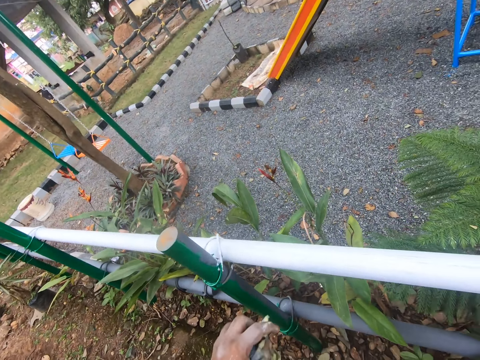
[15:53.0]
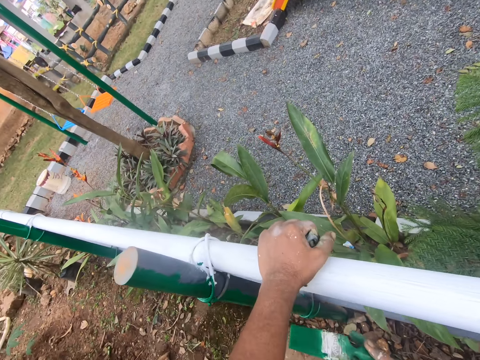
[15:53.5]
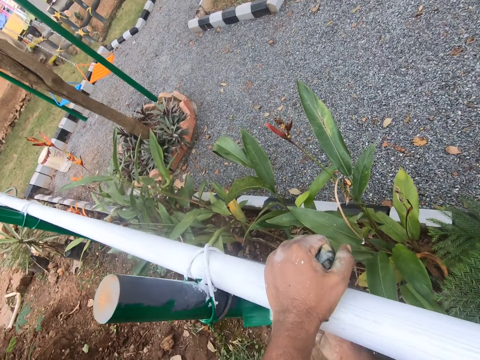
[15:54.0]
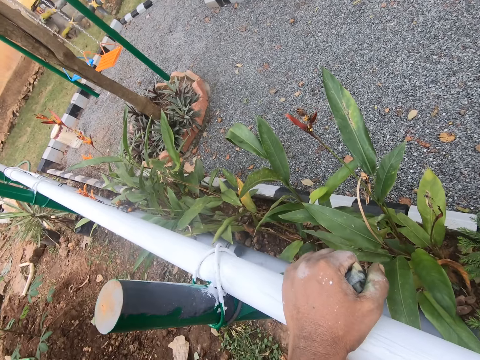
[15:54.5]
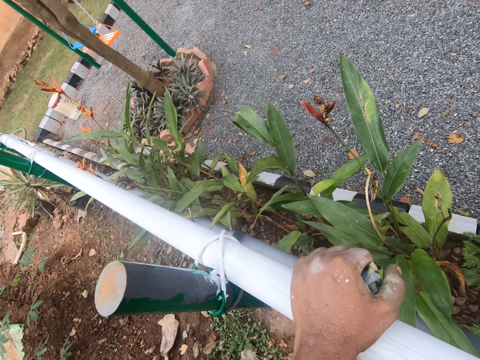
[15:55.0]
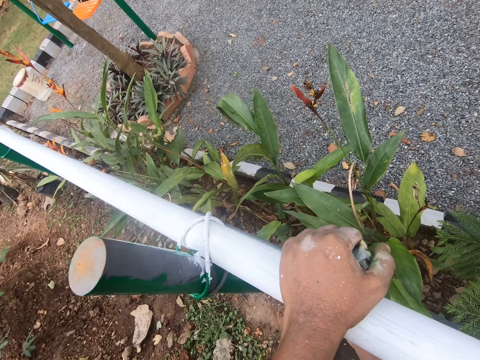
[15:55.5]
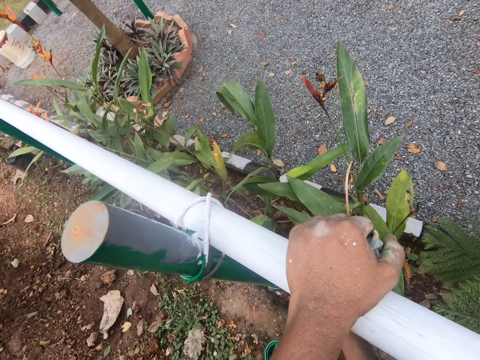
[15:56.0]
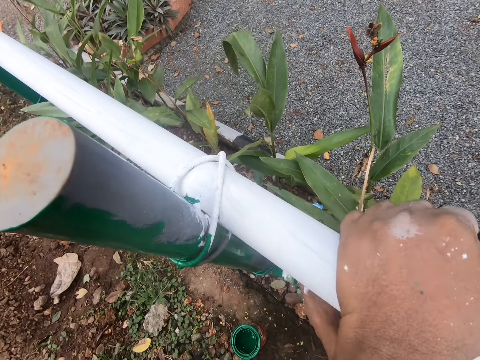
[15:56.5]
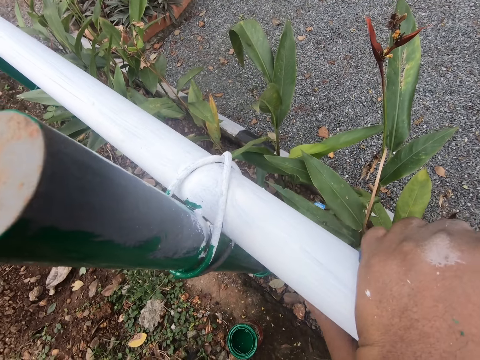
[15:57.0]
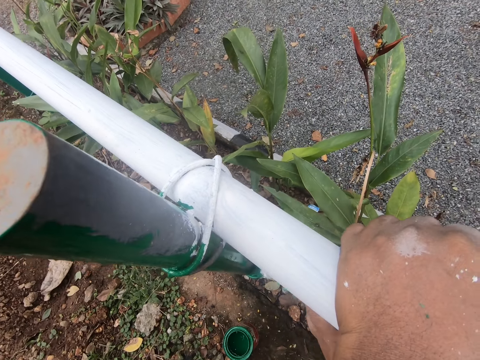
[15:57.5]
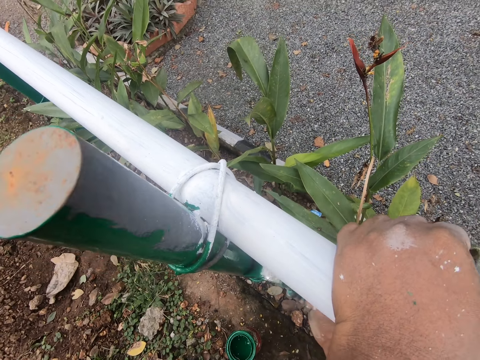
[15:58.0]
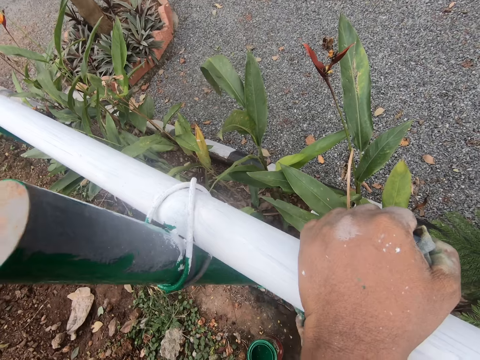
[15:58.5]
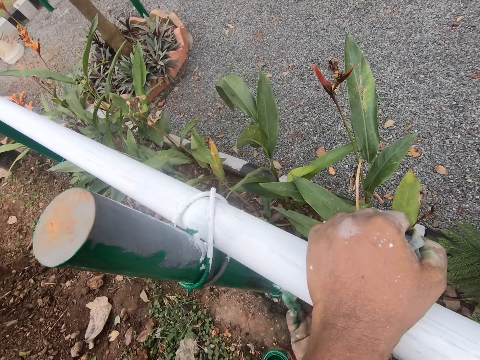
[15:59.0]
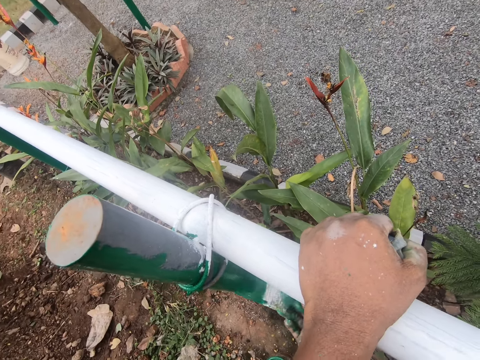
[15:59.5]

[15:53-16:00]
The camera wearer paints the railing.

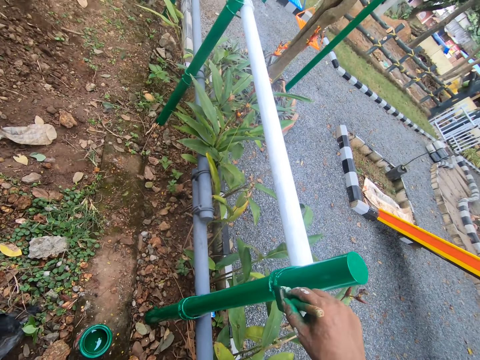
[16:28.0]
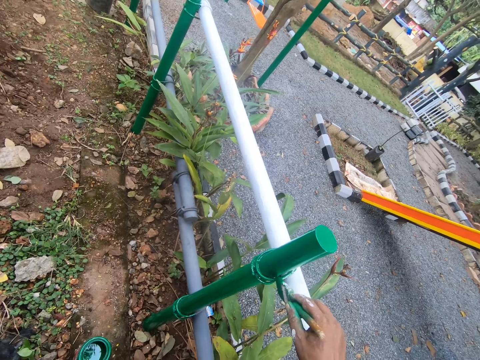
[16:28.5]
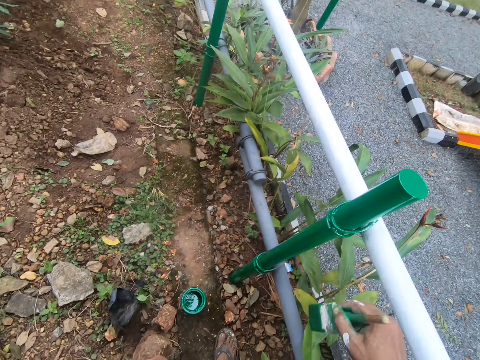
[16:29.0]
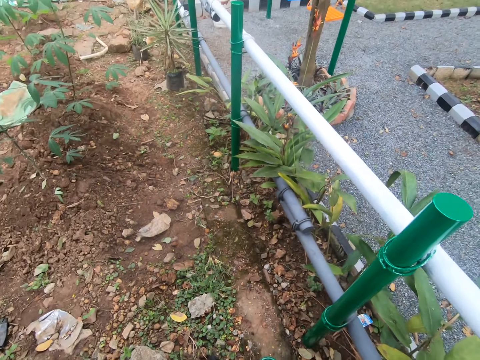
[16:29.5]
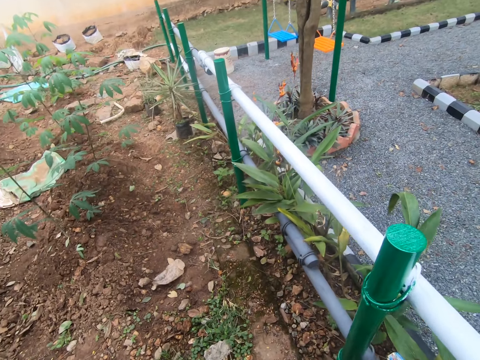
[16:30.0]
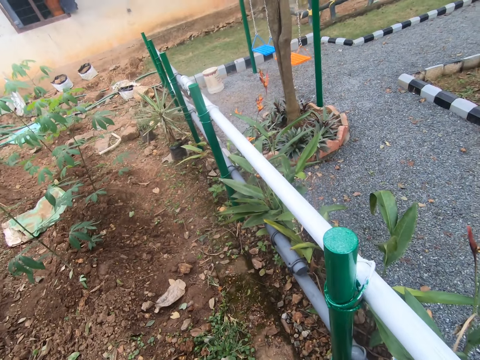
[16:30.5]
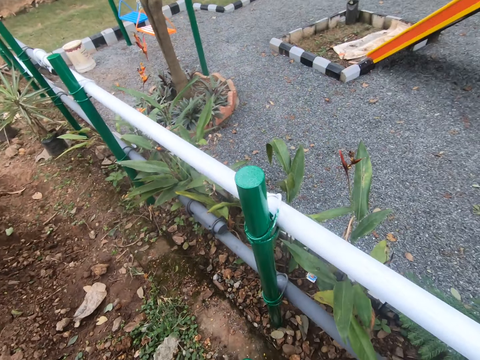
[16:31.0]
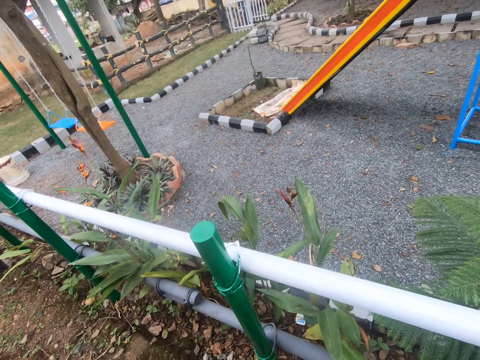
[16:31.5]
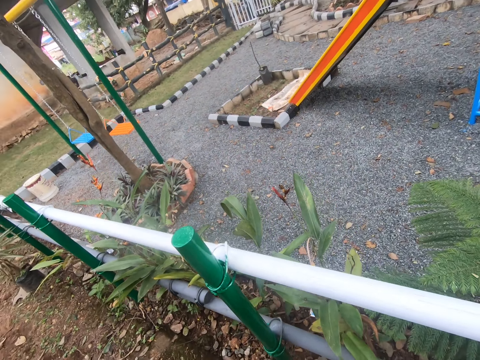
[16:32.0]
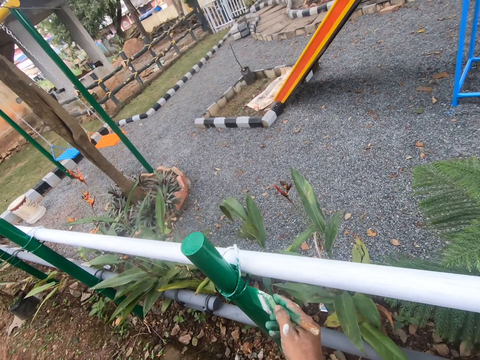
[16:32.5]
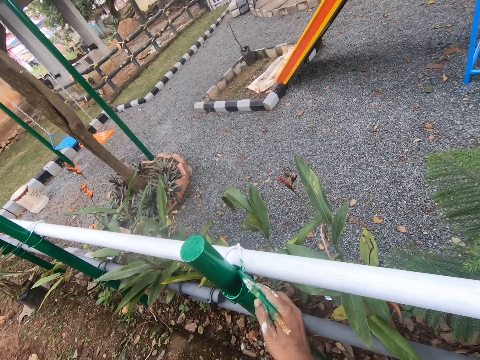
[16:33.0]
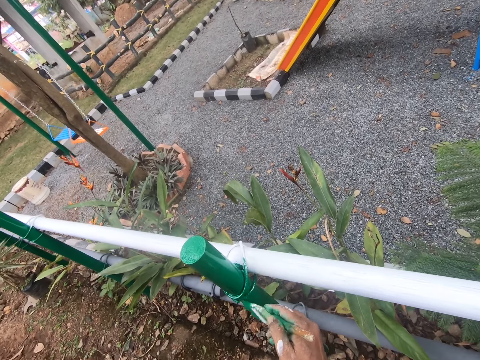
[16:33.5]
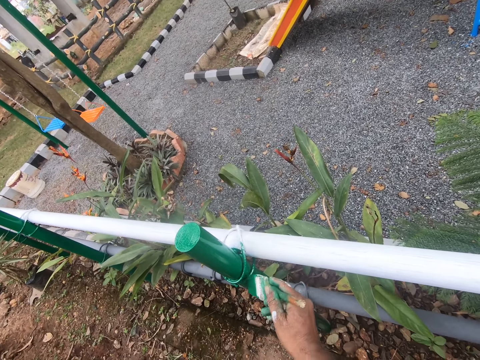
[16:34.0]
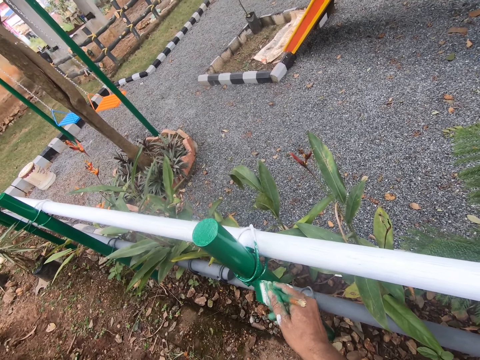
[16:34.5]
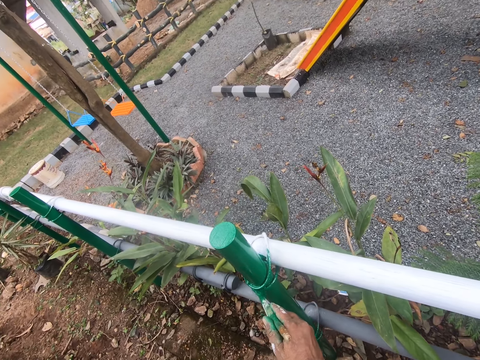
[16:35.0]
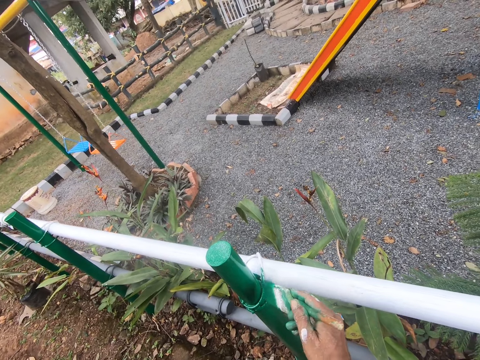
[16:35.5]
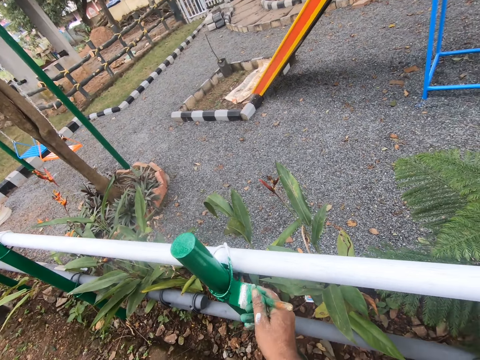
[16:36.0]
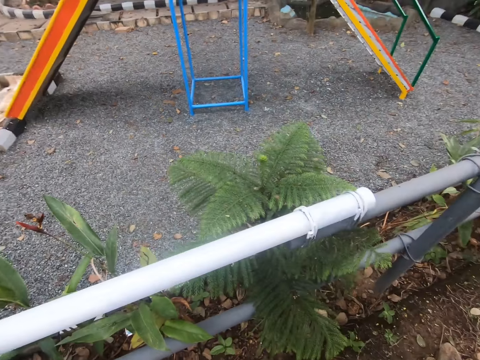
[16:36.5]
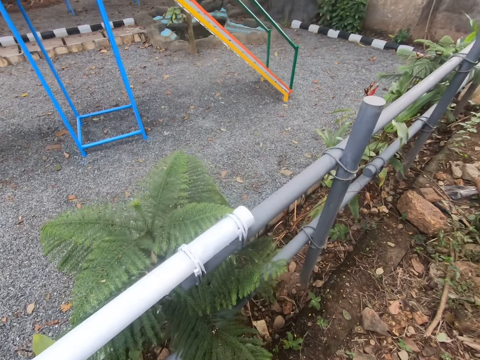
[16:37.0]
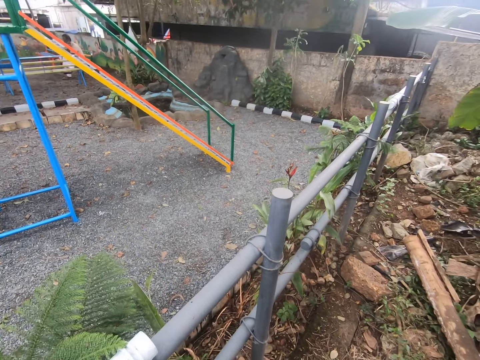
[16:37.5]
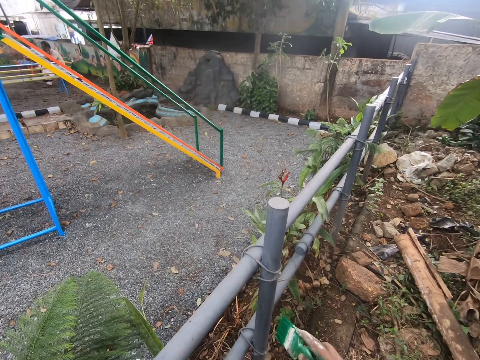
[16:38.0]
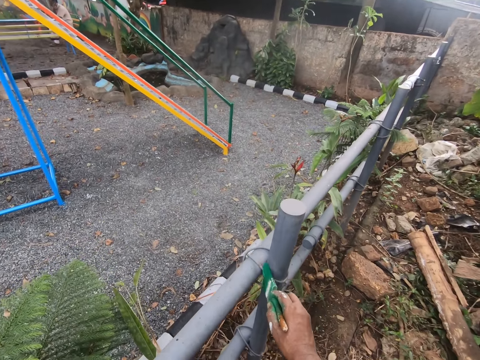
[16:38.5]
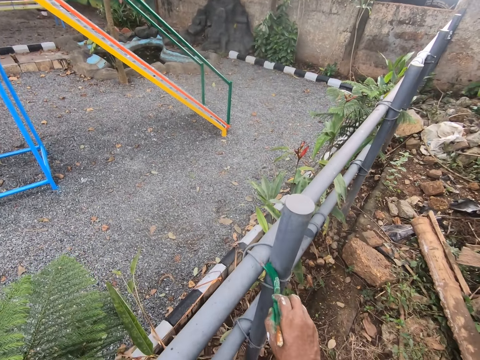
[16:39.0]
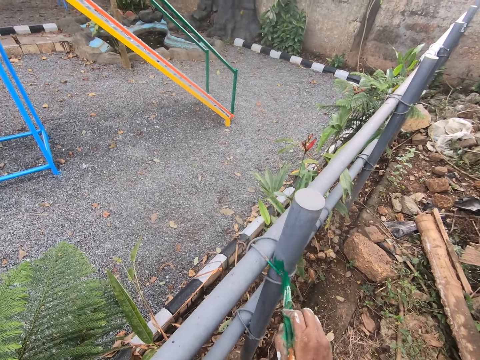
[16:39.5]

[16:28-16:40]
The camera wearer looks around. They put the paint brush in the paint container. They apply paint on the post or railing. They look around.

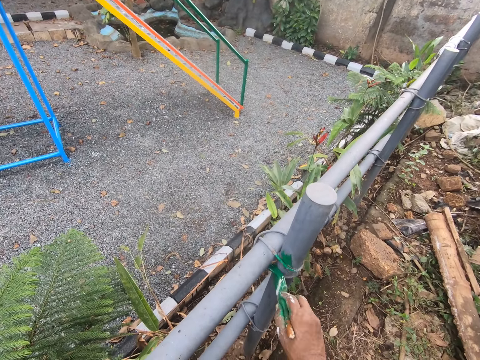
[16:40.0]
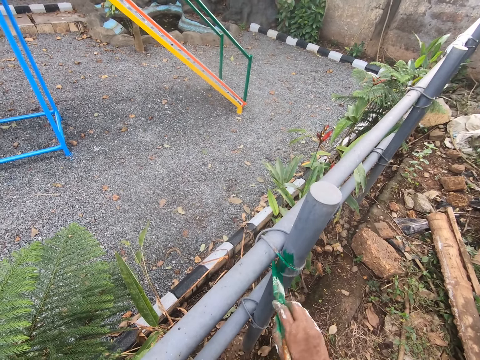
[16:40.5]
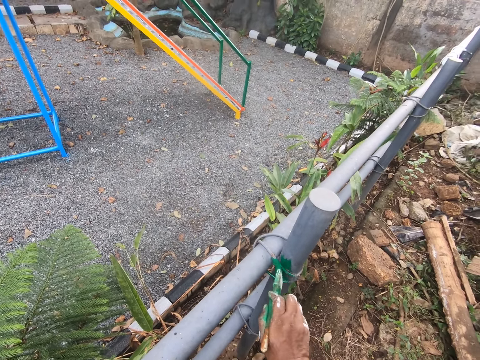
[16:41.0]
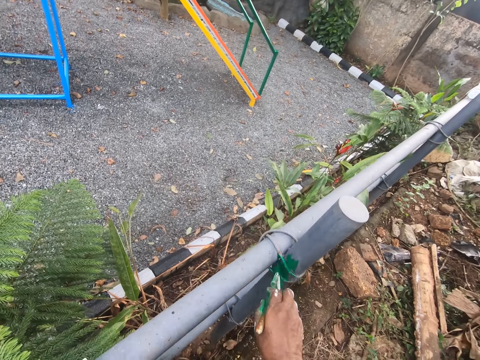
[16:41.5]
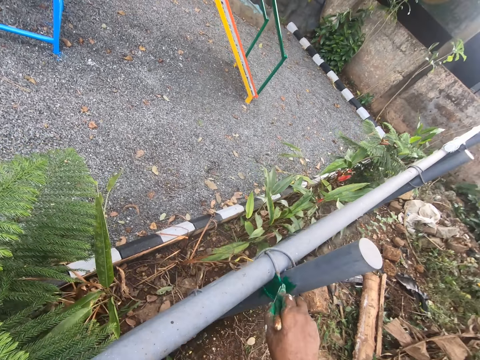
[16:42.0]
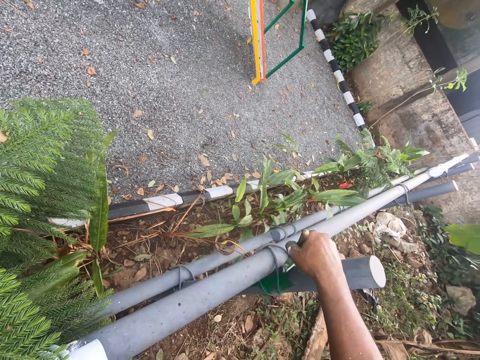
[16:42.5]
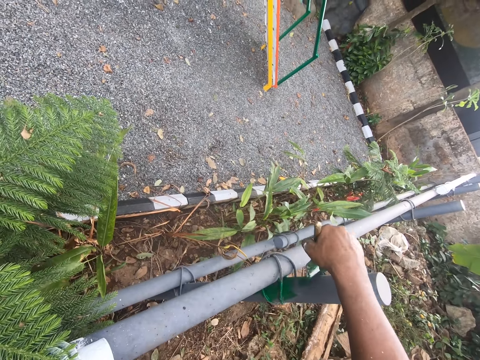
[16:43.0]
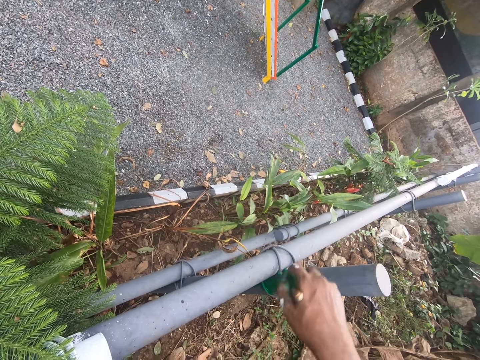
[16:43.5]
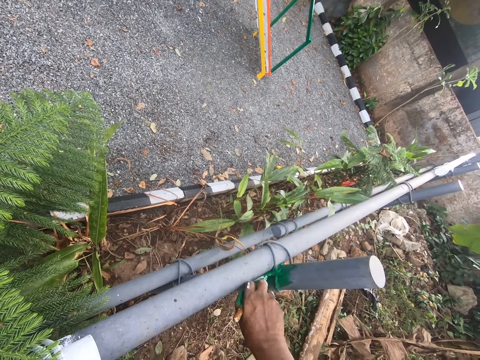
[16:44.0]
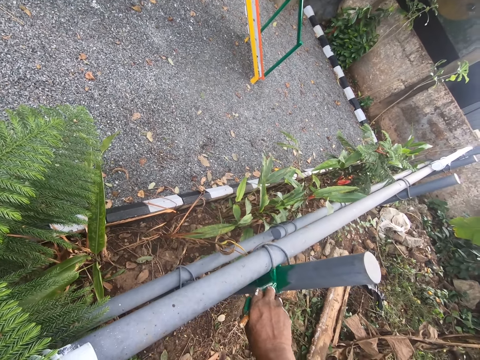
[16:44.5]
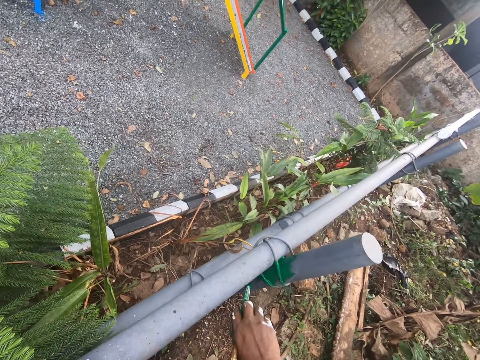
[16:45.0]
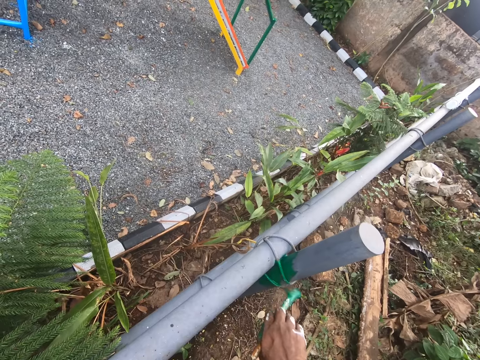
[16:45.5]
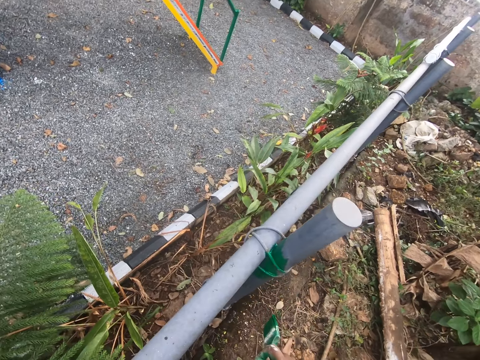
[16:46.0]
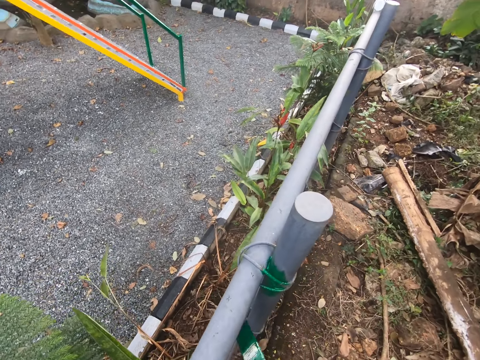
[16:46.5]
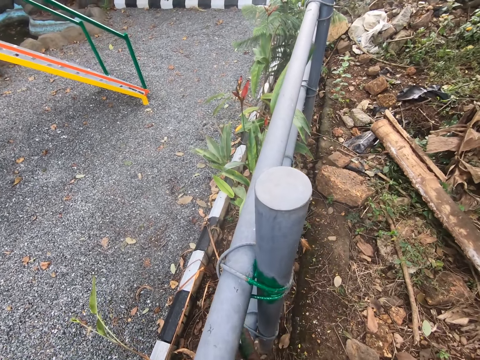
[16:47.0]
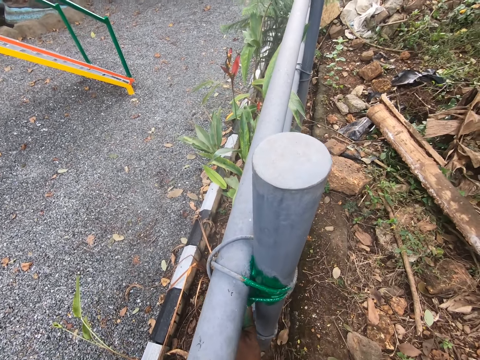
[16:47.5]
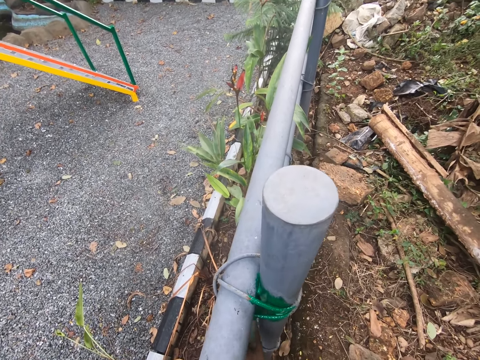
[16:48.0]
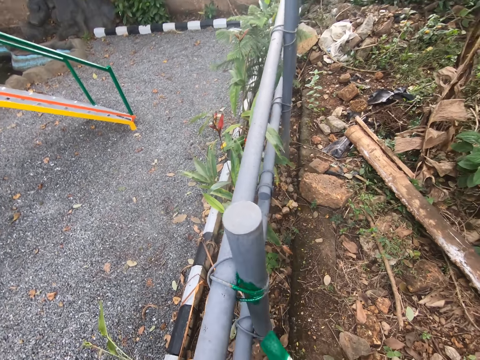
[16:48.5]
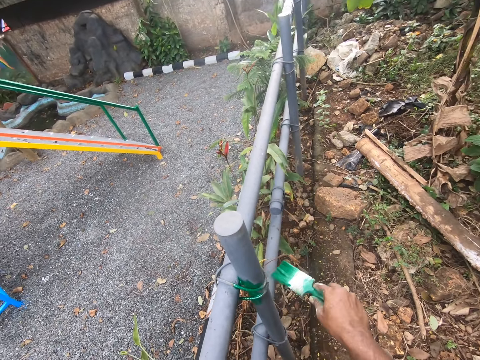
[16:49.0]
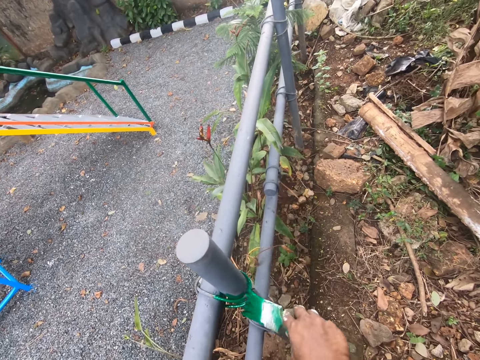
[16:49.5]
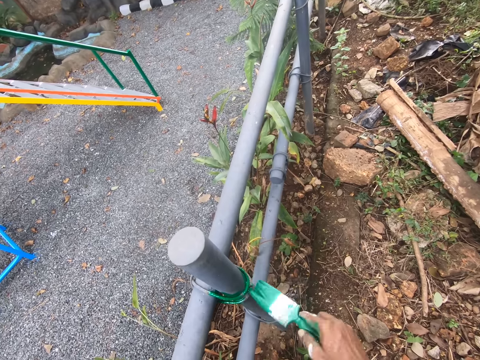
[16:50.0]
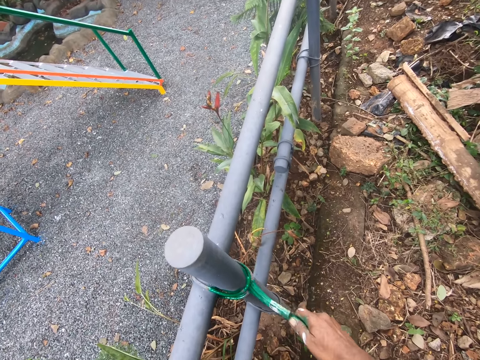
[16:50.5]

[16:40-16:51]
The camera wearer paints the railing.
